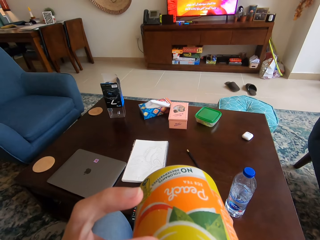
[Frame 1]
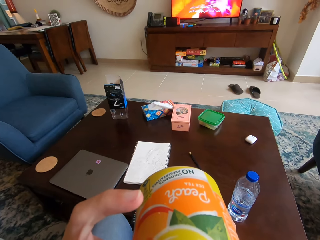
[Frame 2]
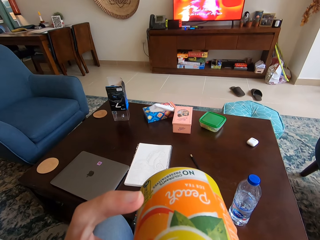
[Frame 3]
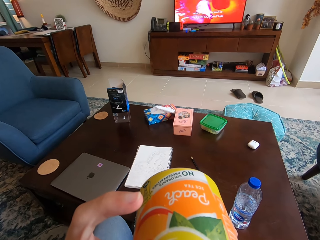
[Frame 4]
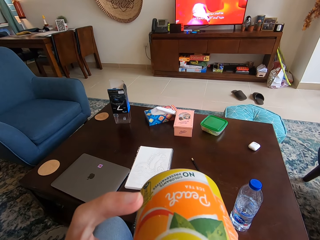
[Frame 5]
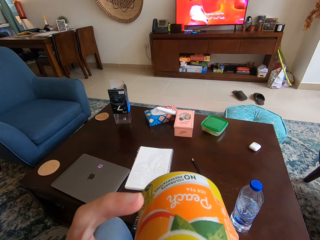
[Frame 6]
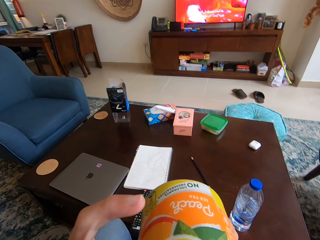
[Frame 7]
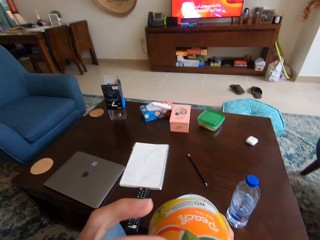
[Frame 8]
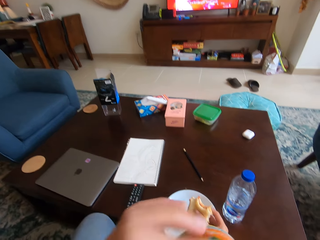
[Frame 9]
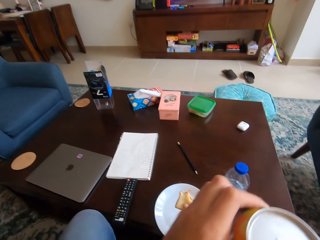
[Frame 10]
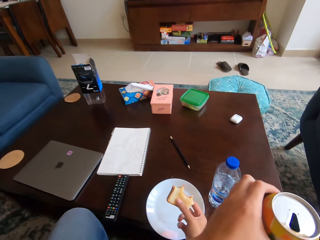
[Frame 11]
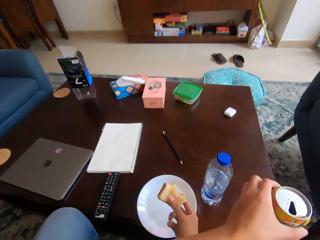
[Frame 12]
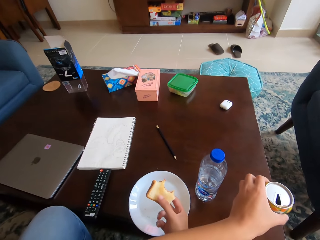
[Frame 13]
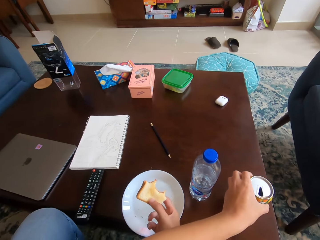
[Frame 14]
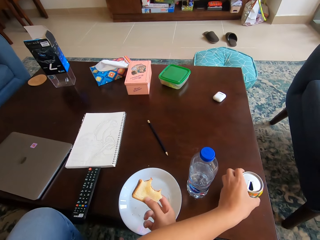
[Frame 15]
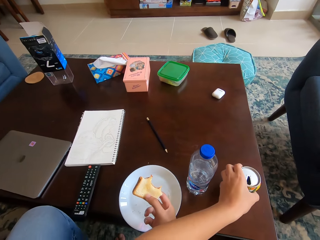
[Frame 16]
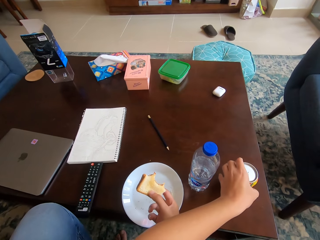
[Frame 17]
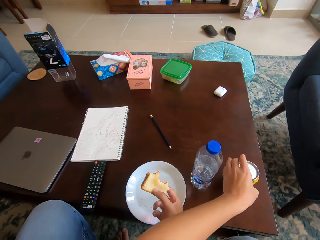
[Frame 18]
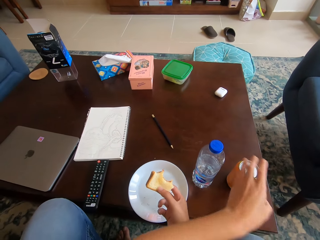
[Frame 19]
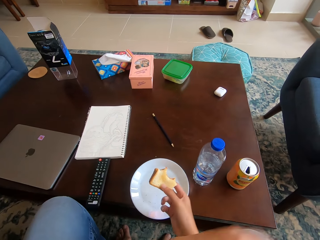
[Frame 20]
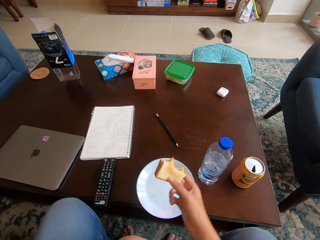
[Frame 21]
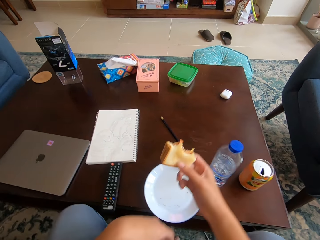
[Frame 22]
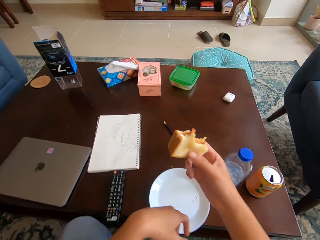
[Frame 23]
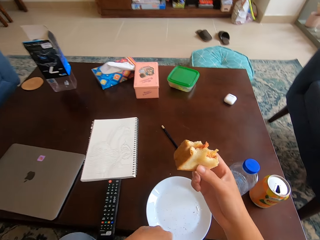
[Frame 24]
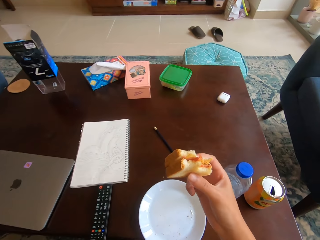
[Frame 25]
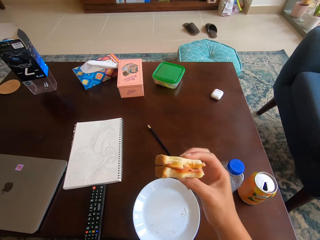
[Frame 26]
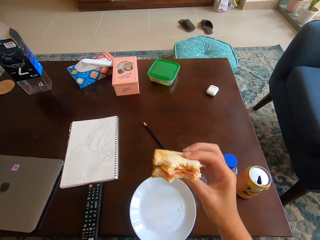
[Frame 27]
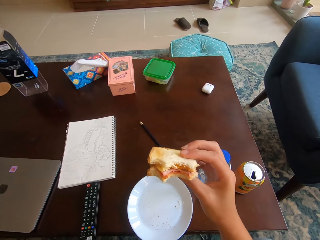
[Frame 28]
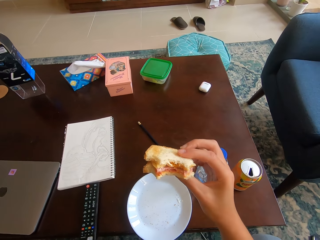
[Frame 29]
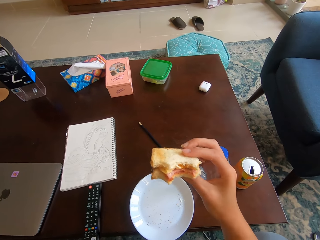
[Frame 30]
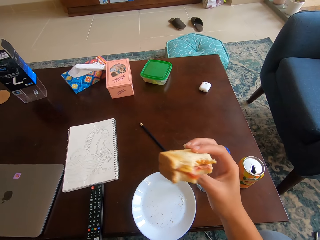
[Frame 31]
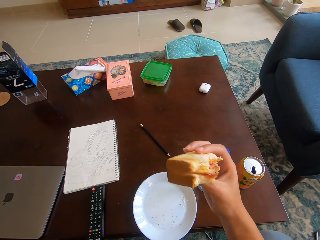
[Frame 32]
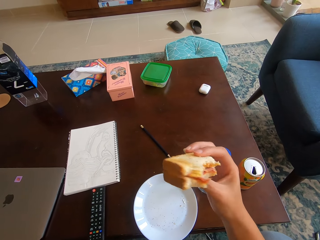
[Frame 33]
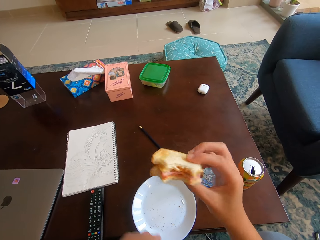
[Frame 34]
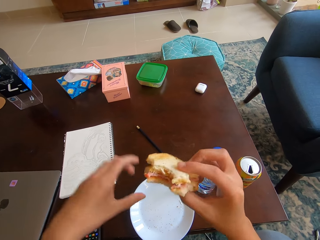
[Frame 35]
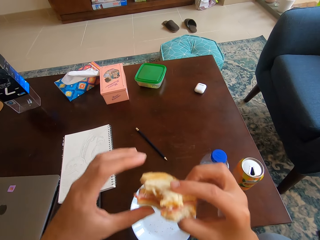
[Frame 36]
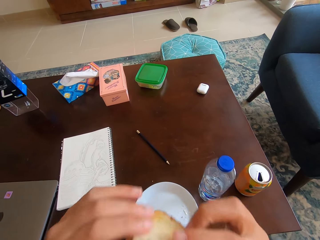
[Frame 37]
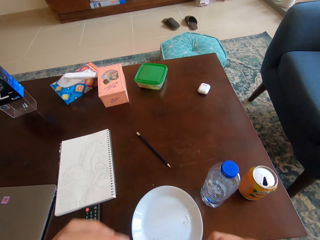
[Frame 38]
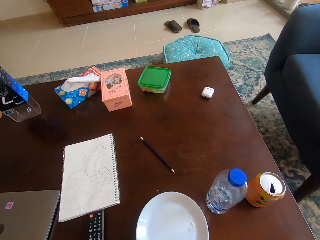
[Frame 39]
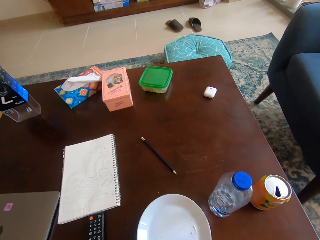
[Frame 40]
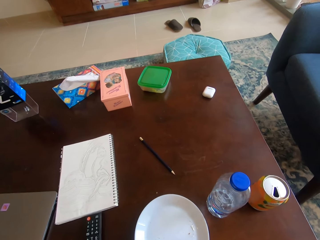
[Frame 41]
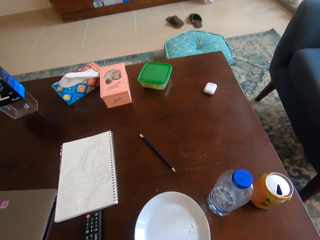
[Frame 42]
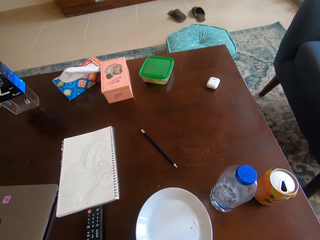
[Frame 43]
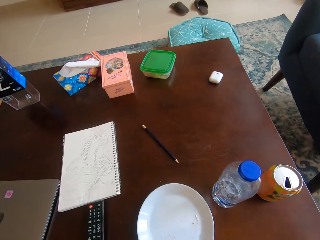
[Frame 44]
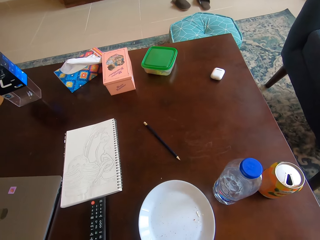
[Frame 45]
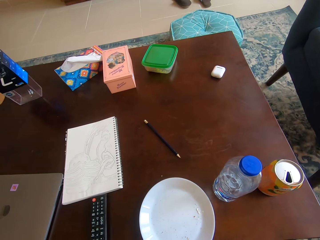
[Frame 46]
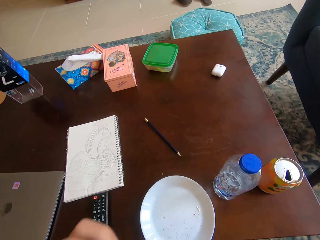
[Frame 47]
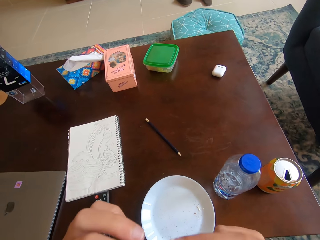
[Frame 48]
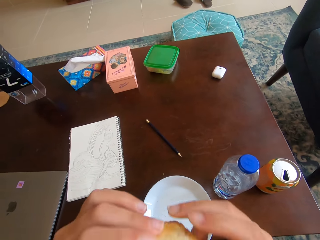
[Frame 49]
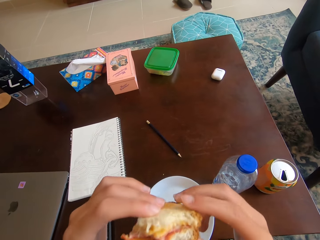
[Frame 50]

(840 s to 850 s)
The camera wearer puts the can drink on the table with her left hand. She visually inspects the sandwich in her right hand. She flips a piece of bread on her hand. She raises the sandwich toward her mouth with her hands. She bites the piece of bread with the mouth.

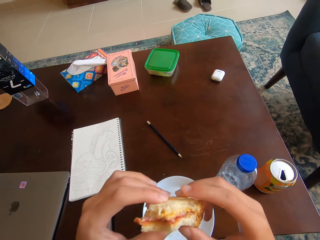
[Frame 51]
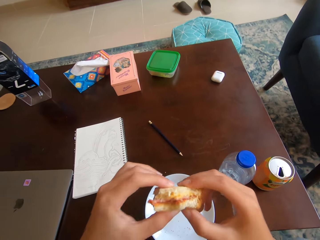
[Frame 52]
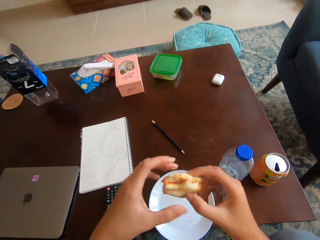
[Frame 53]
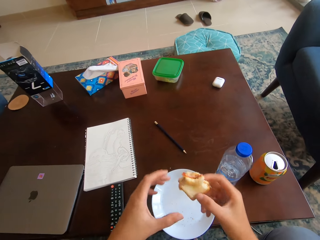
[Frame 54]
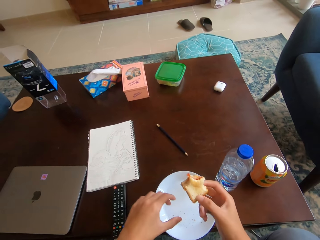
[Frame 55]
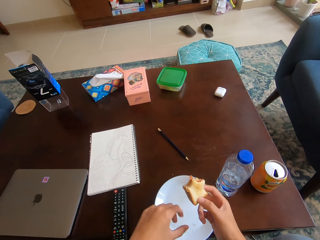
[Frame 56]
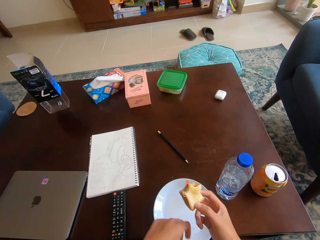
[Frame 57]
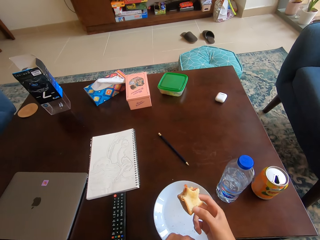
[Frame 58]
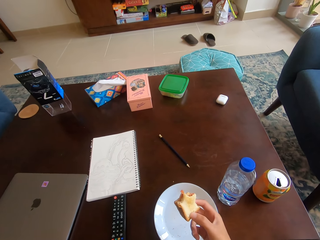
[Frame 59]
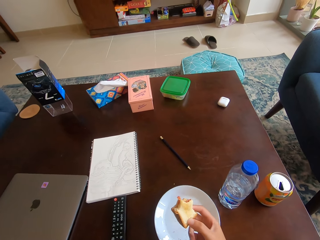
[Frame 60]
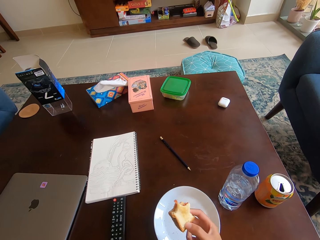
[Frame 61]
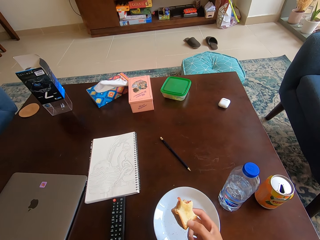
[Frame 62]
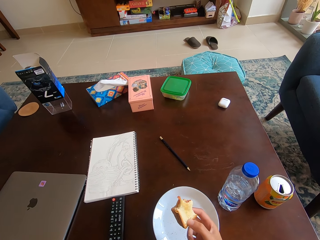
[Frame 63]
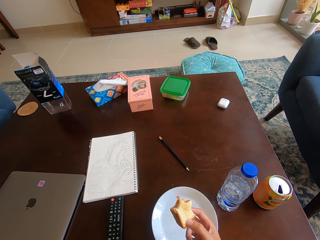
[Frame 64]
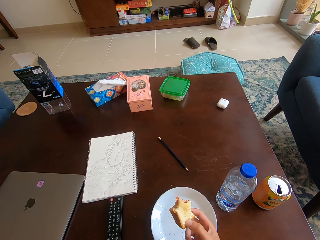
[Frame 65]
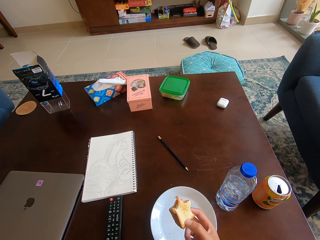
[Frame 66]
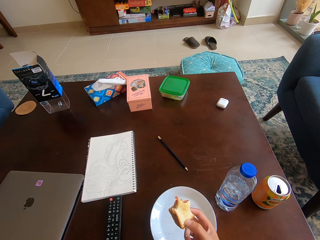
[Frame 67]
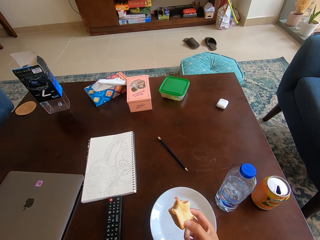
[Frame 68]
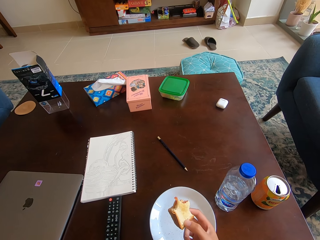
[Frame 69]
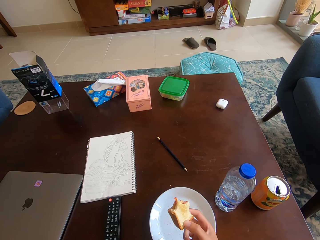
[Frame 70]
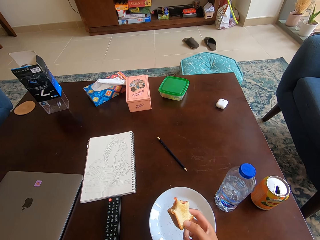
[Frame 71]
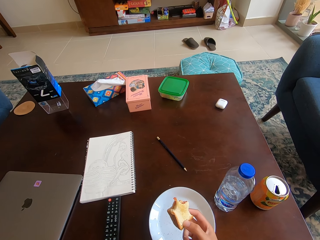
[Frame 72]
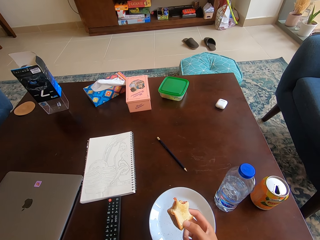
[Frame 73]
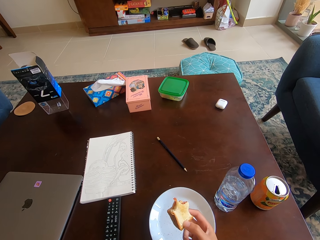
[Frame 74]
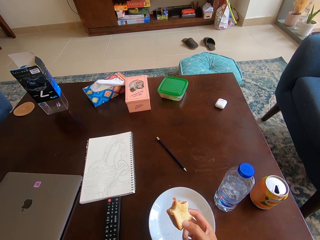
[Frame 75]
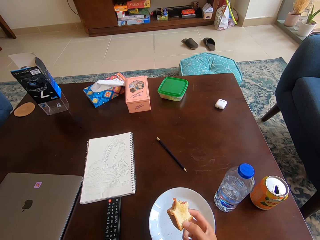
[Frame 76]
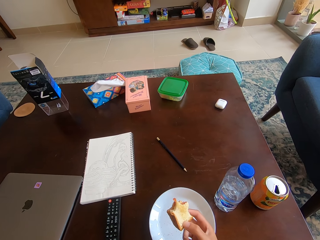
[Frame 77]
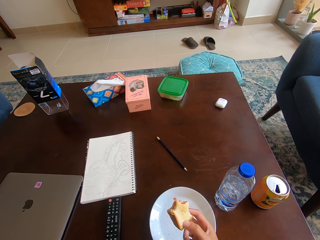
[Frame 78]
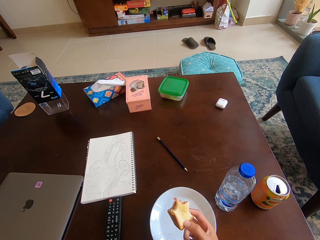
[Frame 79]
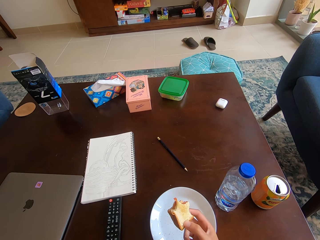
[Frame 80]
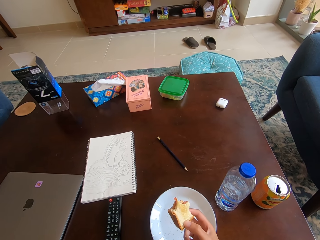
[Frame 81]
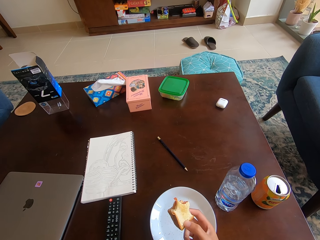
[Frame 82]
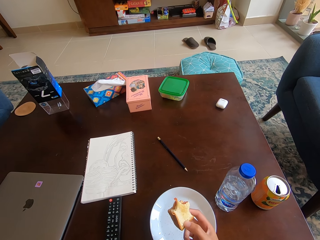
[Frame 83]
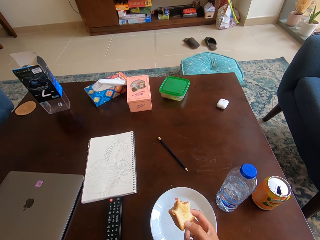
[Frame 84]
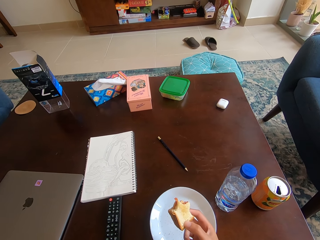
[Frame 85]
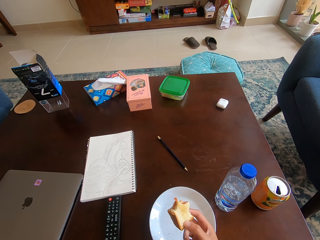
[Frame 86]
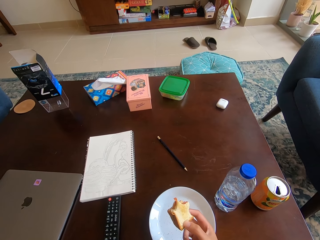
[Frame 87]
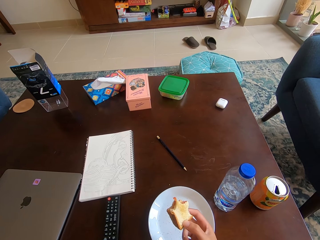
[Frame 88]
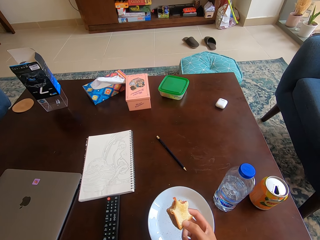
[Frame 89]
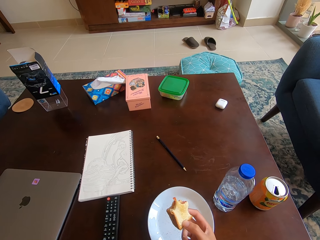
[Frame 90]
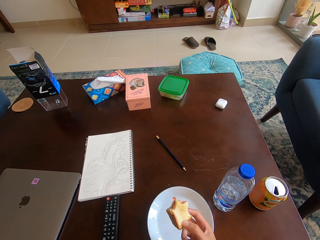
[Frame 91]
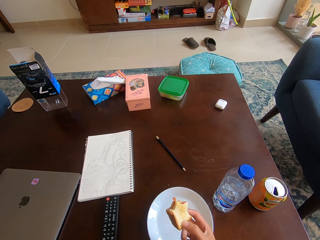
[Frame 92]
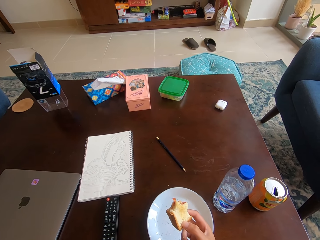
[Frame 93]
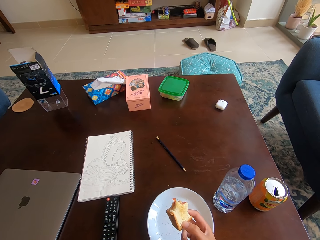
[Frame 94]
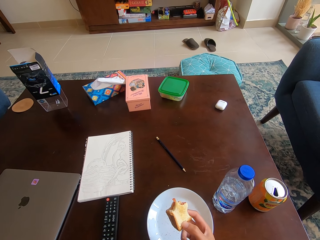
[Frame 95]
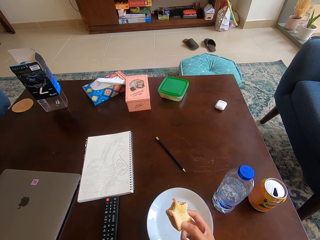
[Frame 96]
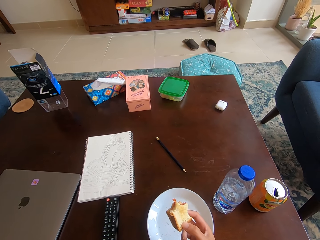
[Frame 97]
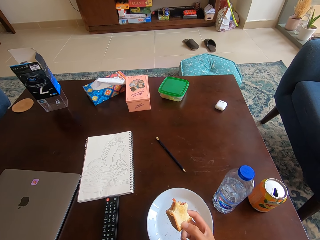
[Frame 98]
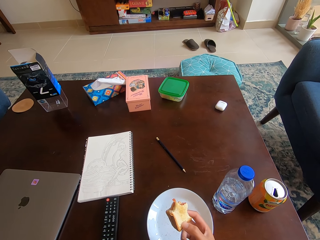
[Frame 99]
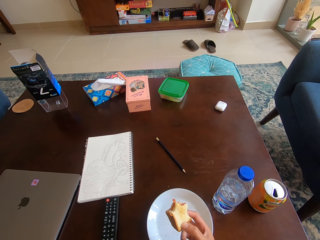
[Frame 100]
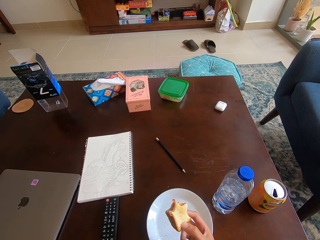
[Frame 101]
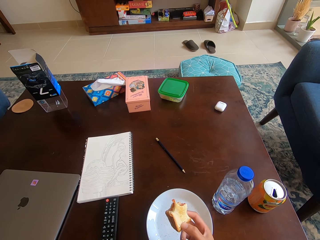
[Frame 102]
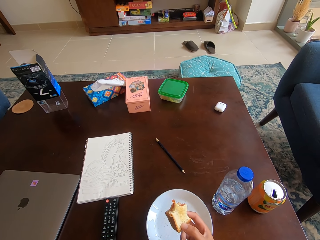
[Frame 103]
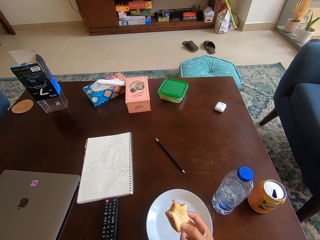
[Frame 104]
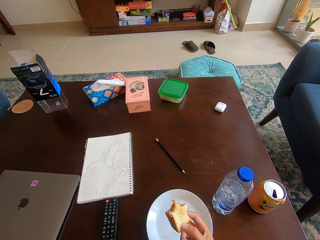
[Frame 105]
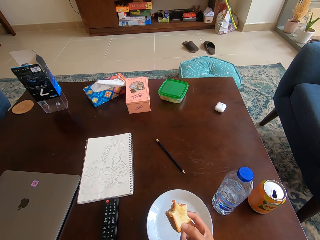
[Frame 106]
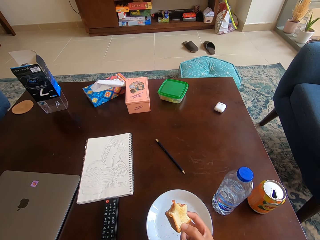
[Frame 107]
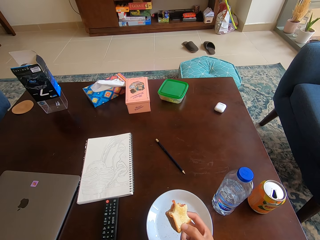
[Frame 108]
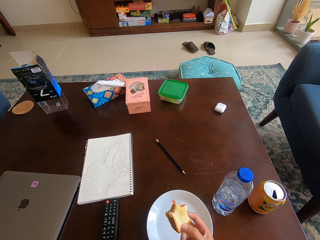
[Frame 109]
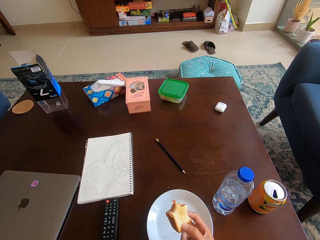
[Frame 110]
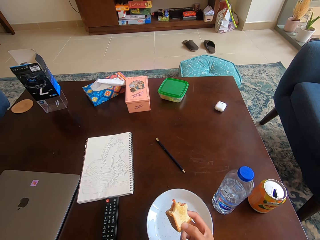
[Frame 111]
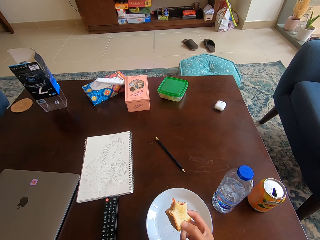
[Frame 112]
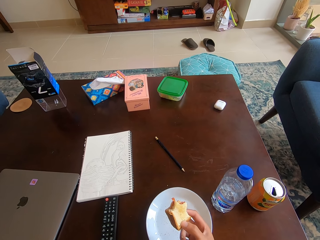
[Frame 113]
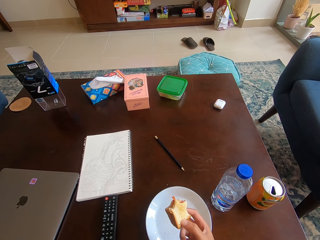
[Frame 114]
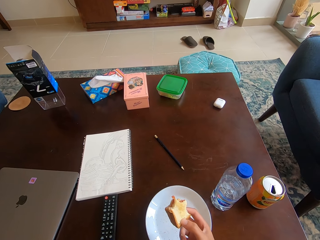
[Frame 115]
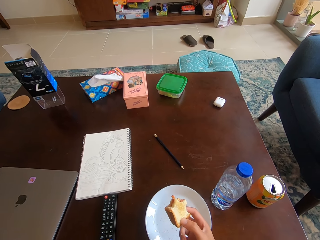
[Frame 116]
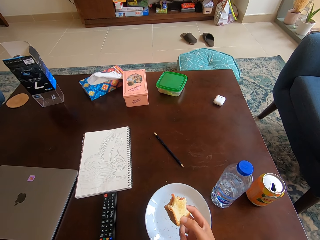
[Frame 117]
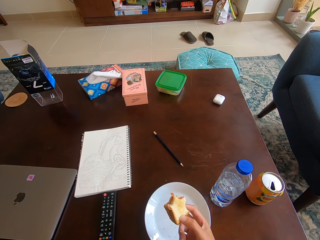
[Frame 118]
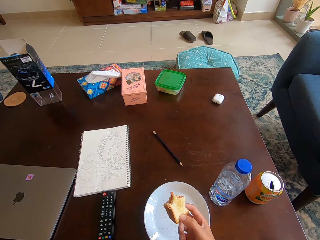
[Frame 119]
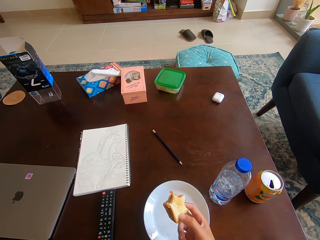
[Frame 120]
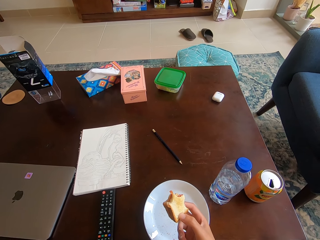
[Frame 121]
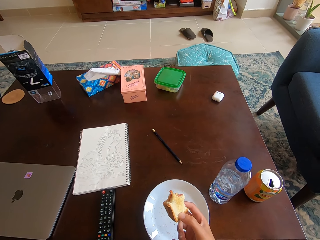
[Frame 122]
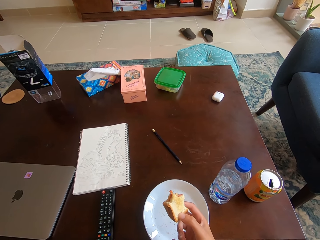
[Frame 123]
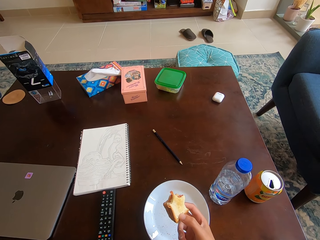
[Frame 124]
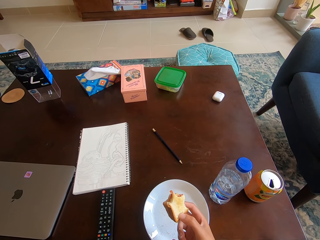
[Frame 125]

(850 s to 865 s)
The camera wearer holds the sandwich with his right hand. He looks around a room.
